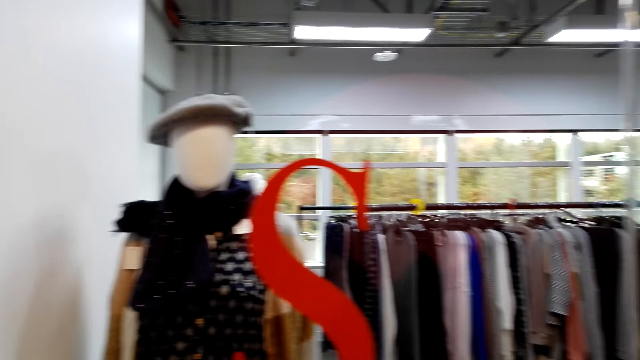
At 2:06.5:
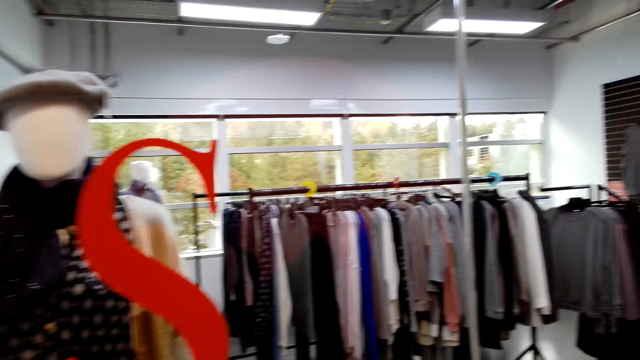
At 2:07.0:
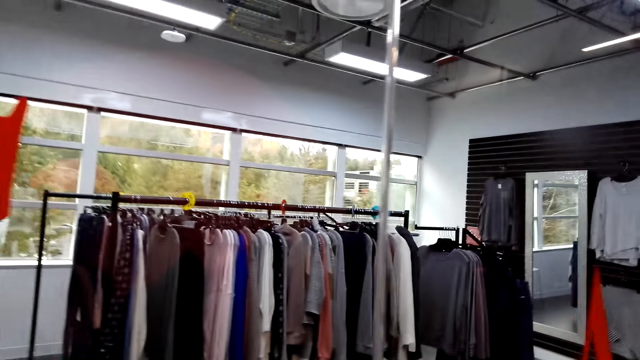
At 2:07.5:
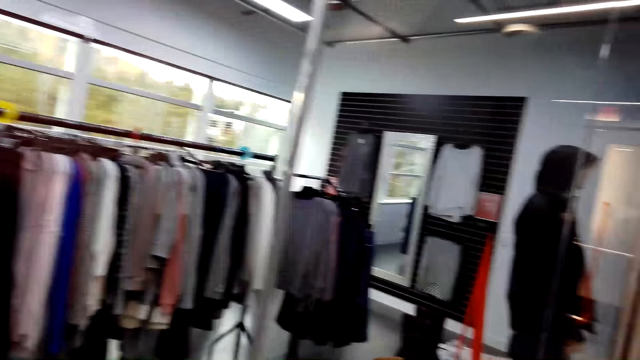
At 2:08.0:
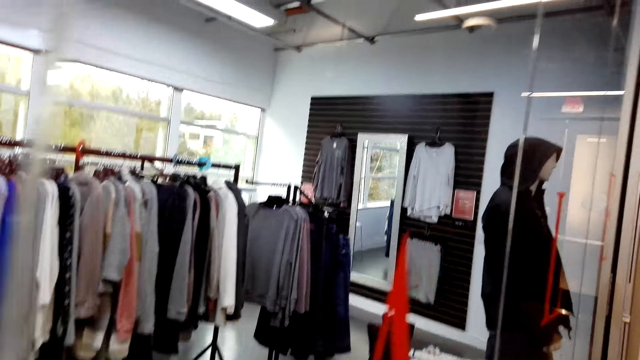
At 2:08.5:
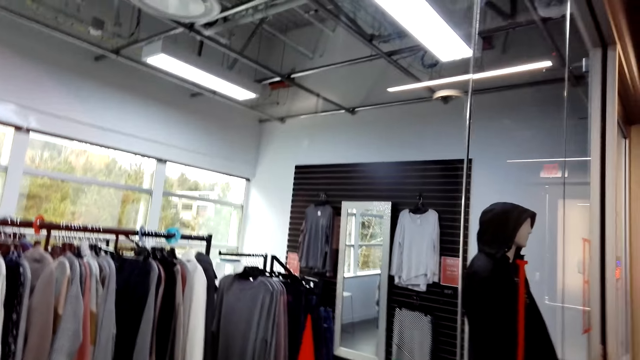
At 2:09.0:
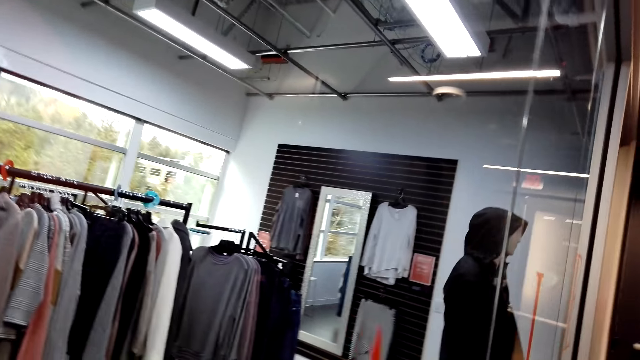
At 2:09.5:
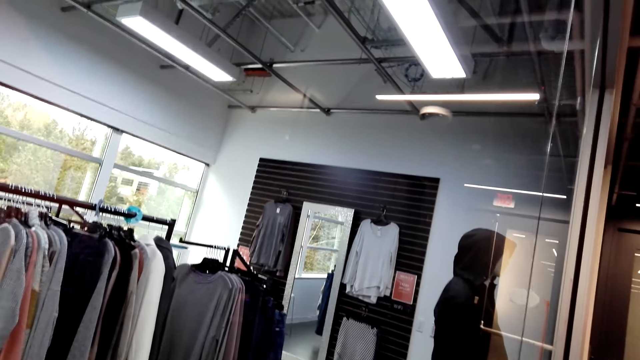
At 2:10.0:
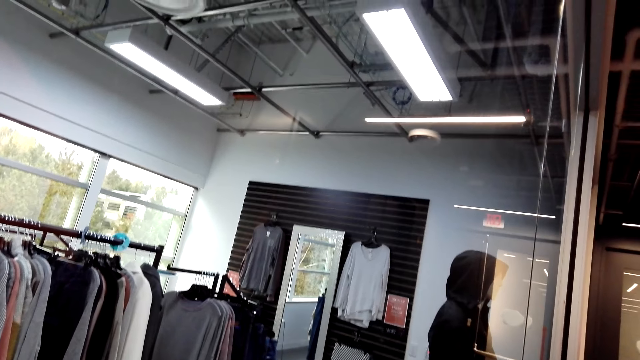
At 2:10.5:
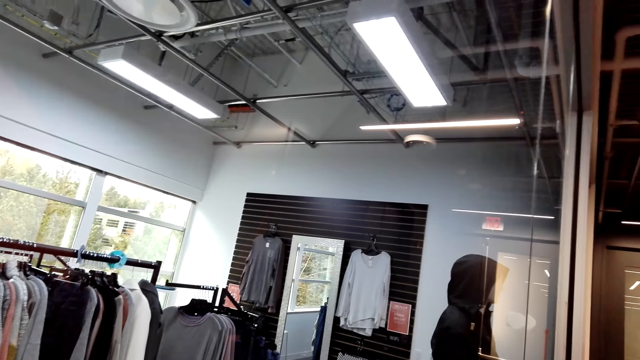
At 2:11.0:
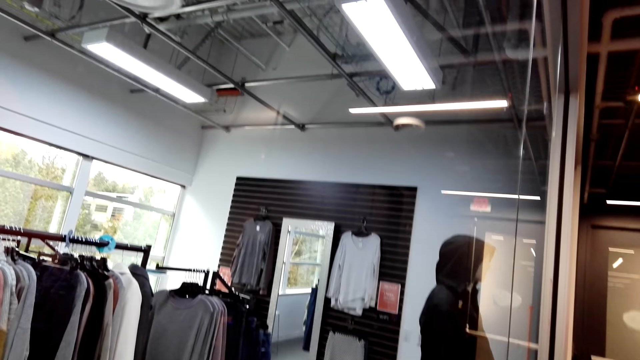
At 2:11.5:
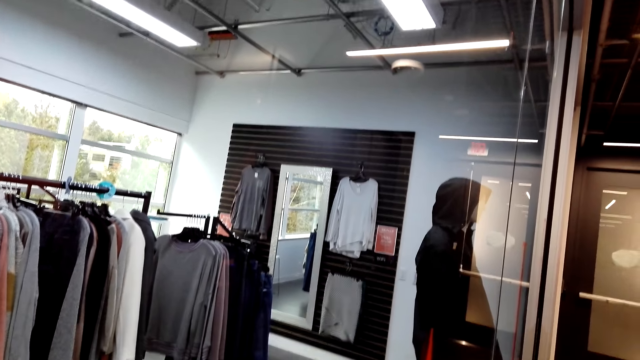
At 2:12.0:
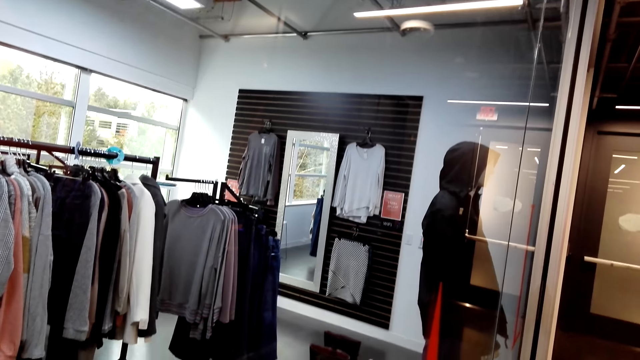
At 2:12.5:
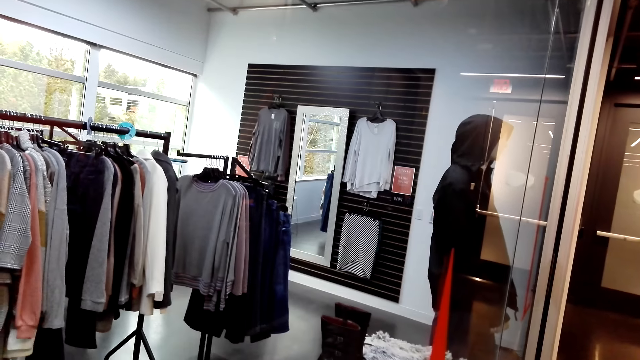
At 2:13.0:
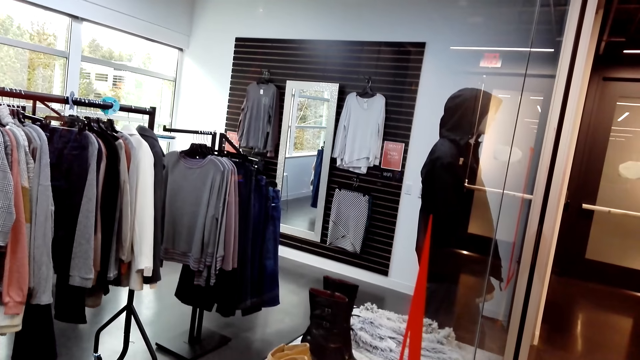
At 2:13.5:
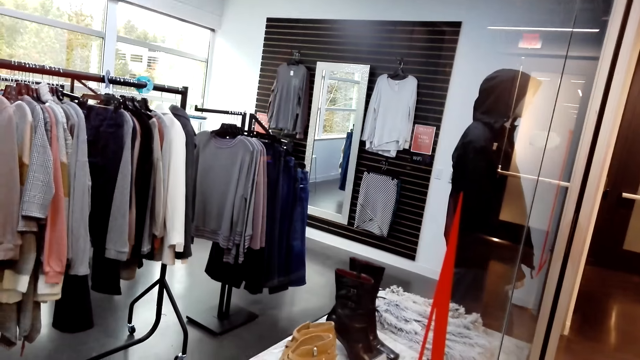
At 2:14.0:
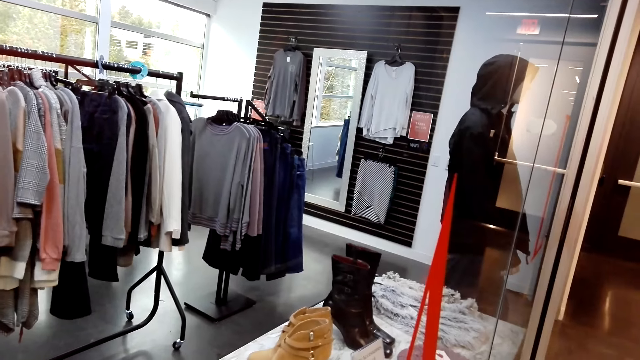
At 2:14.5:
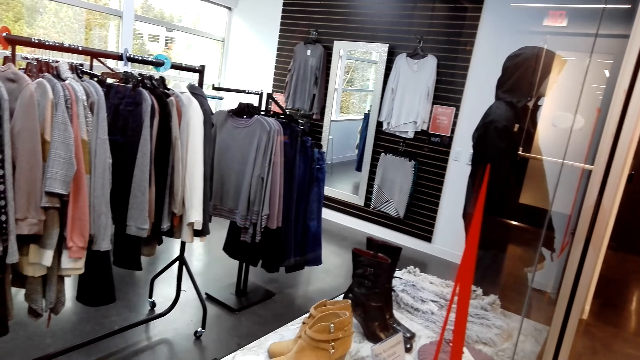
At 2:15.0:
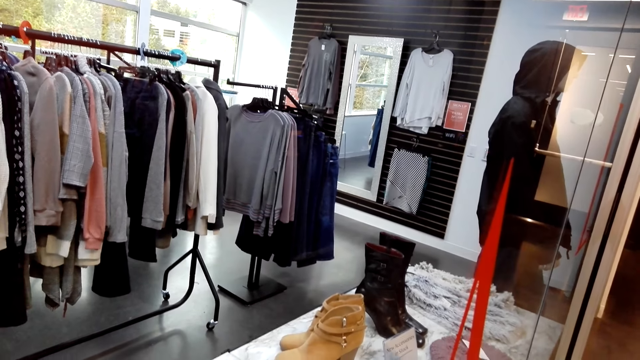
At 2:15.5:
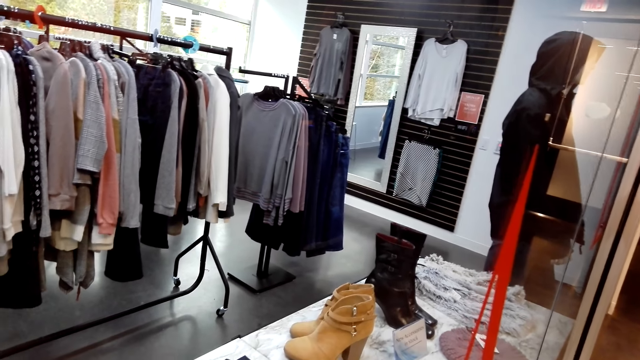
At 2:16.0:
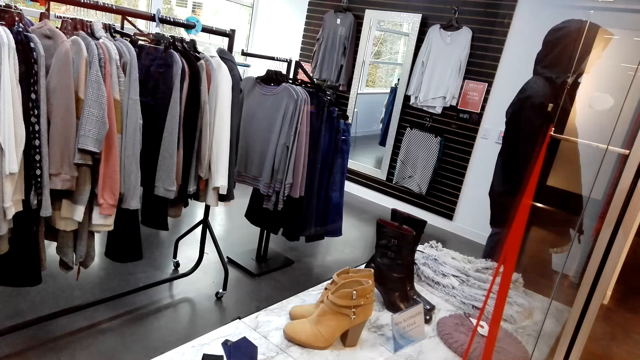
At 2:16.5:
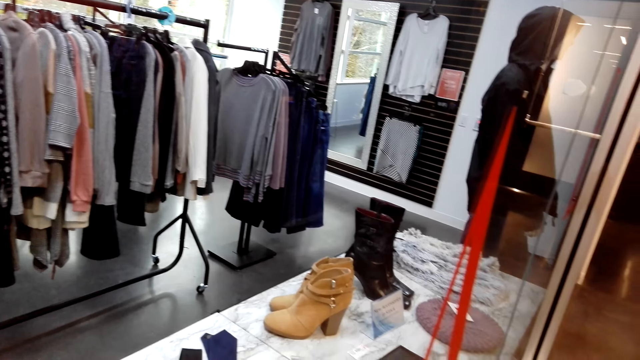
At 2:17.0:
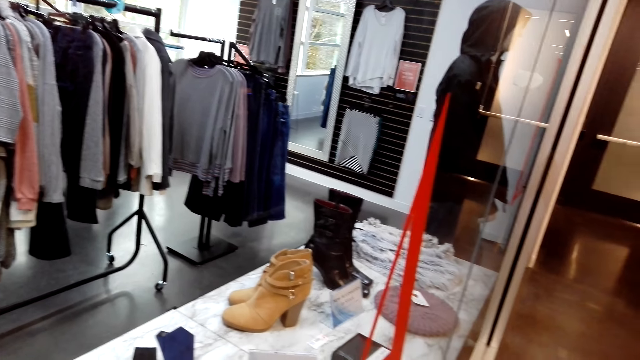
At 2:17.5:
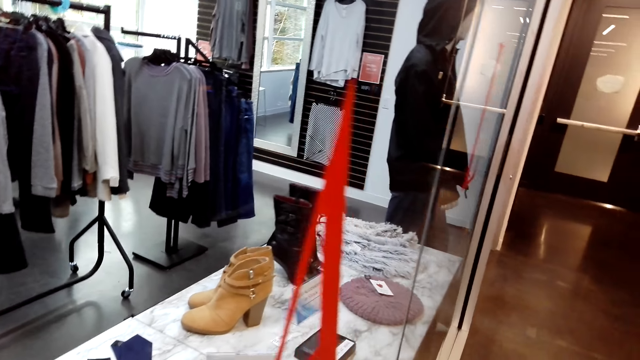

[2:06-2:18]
The camera wearer looks at a blouse.

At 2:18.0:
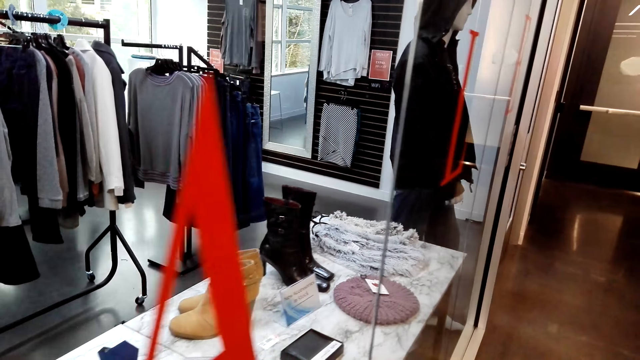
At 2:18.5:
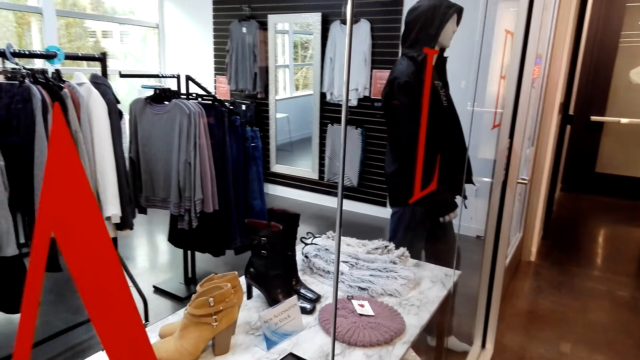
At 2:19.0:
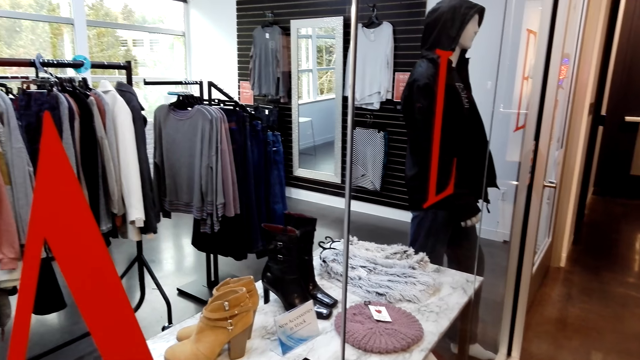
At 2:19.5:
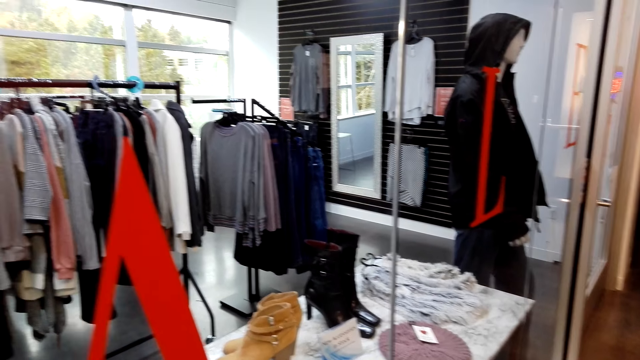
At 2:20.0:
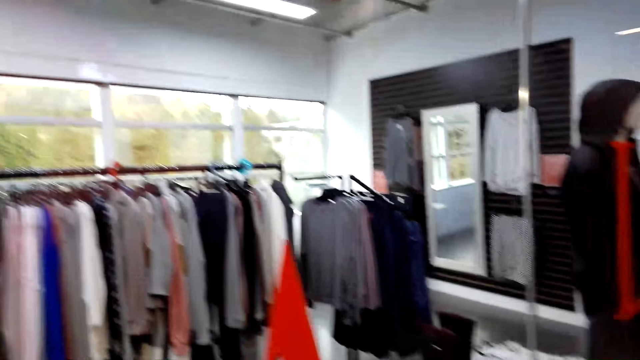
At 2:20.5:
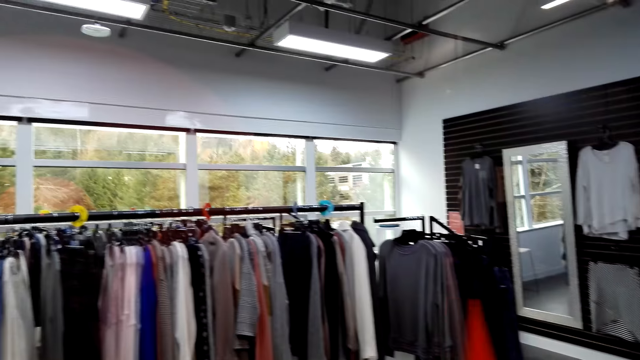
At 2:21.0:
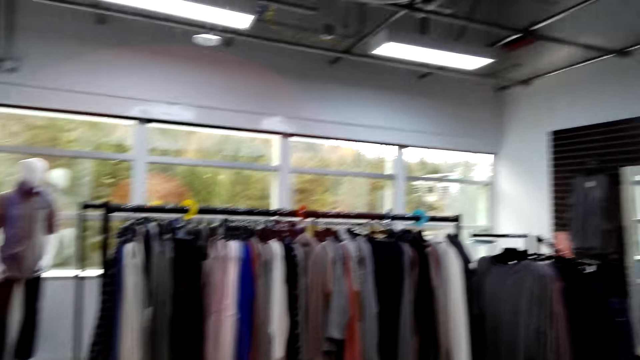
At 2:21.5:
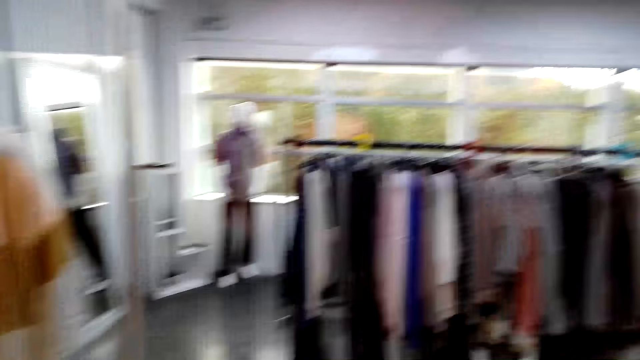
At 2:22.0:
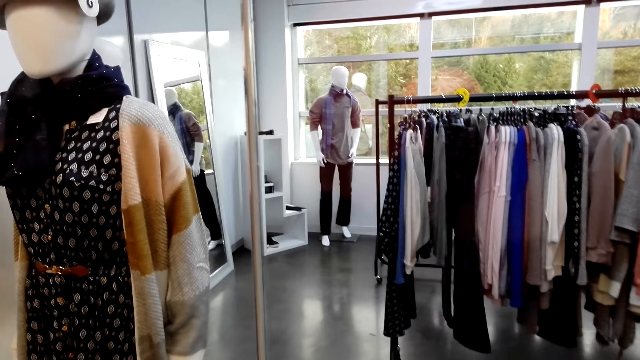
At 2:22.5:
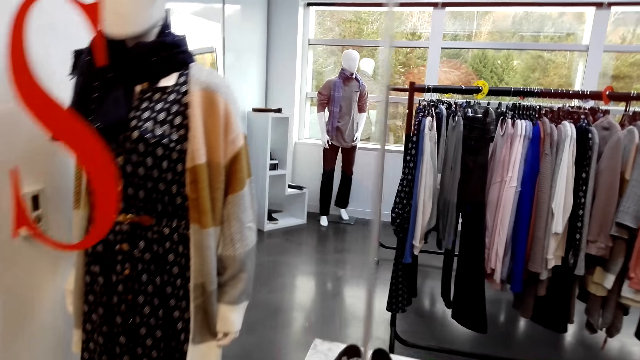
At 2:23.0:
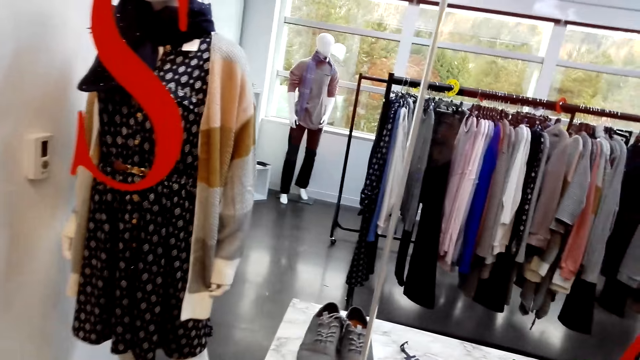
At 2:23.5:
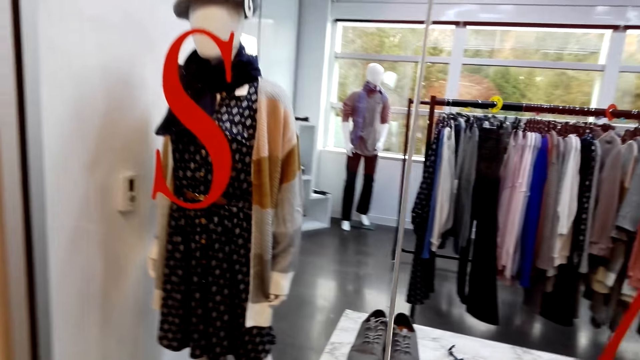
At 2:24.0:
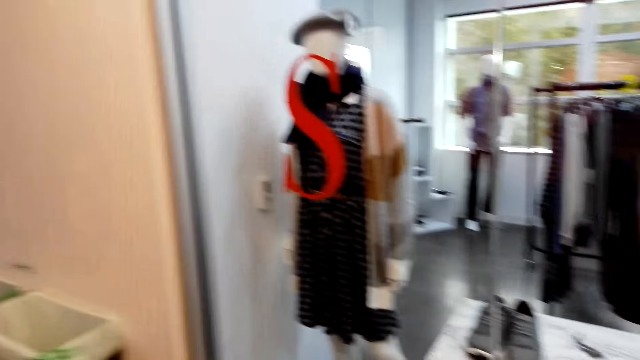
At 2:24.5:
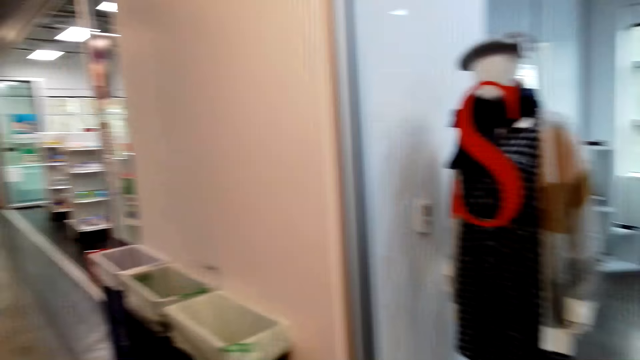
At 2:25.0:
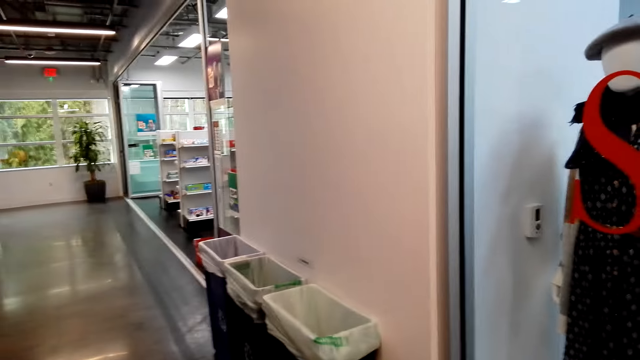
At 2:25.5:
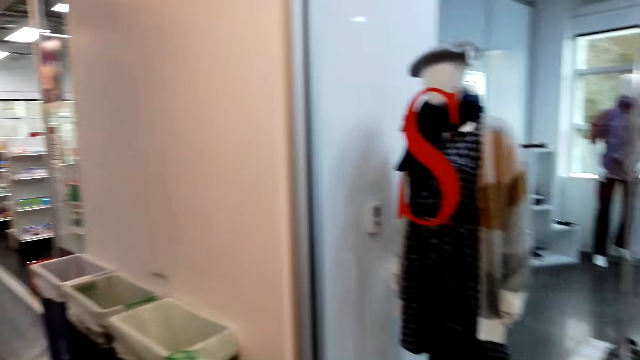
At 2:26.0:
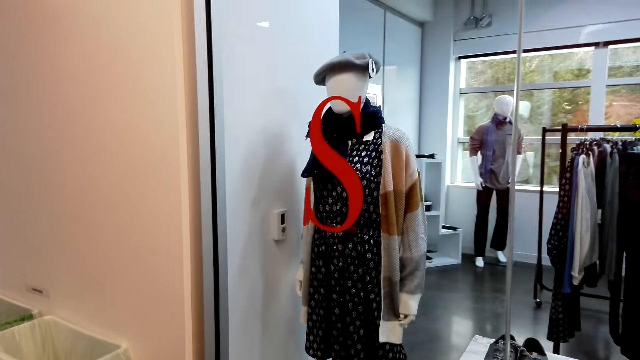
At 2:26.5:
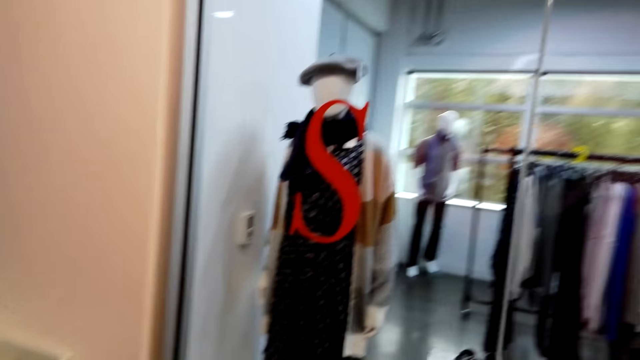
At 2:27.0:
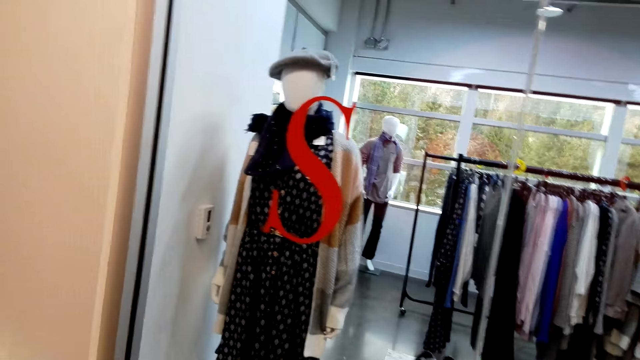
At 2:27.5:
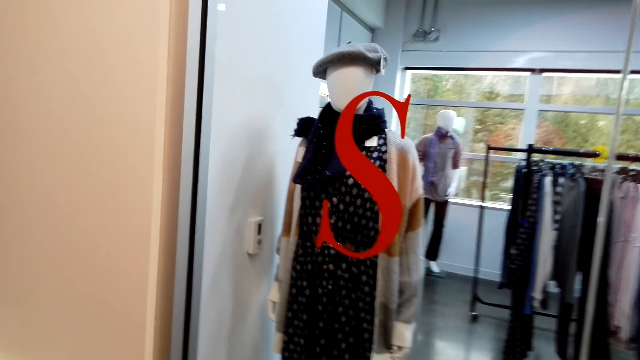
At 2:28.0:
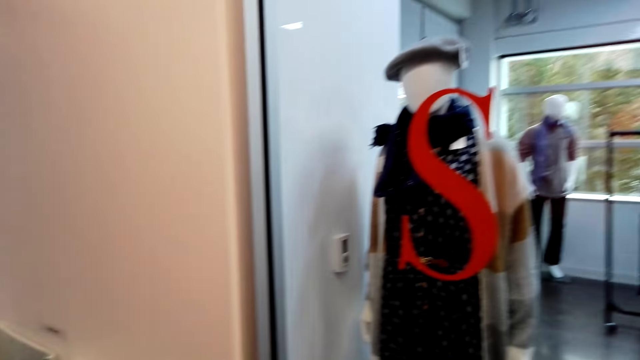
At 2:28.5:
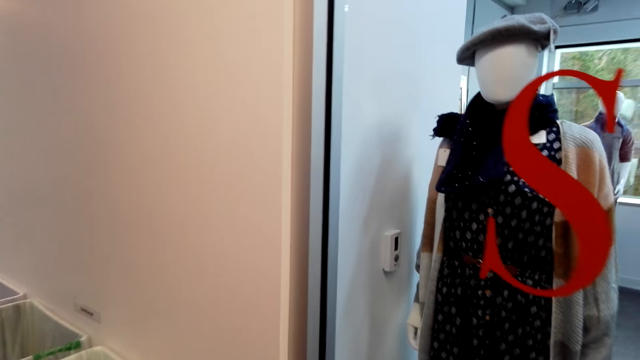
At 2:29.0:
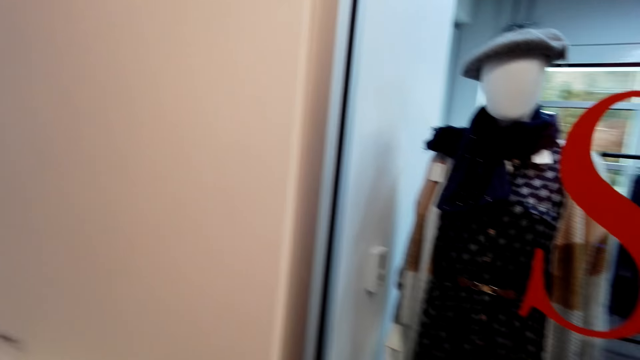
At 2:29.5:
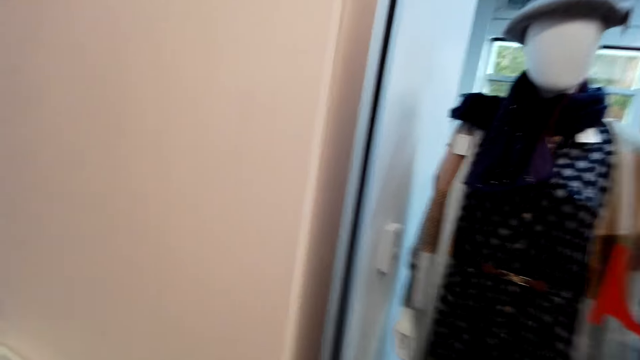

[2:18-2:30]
The camera wearer walks around the store.
